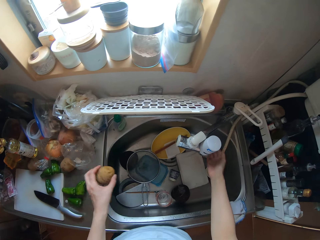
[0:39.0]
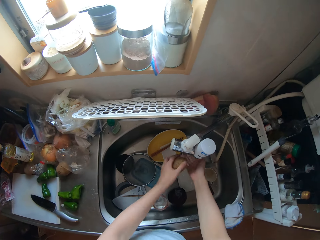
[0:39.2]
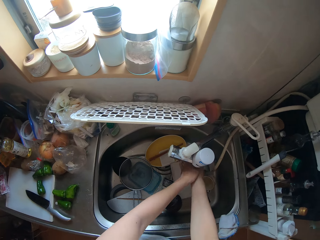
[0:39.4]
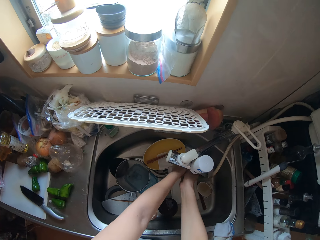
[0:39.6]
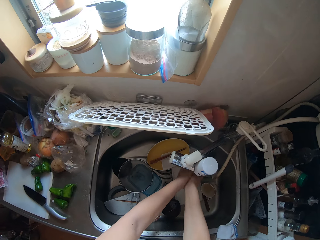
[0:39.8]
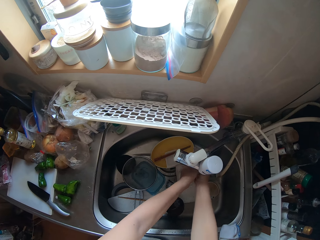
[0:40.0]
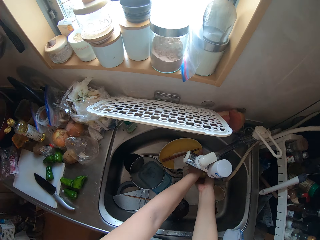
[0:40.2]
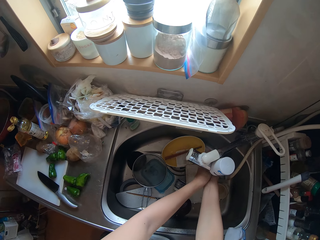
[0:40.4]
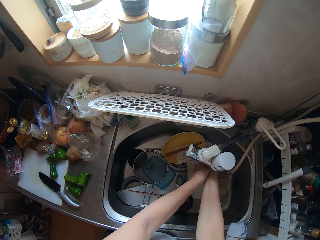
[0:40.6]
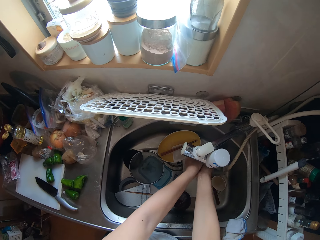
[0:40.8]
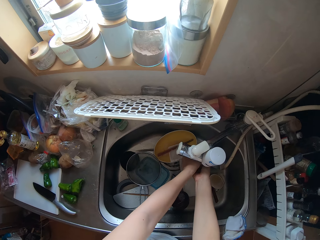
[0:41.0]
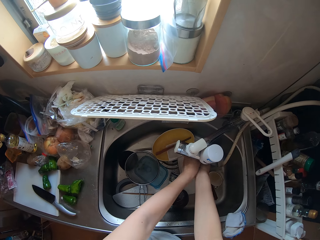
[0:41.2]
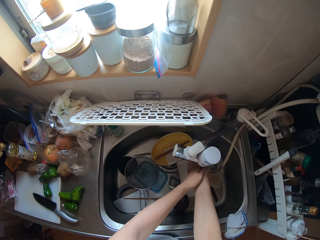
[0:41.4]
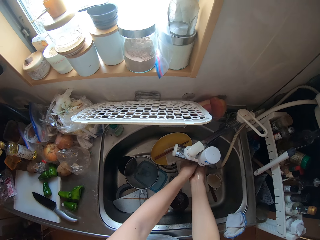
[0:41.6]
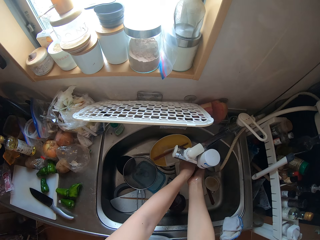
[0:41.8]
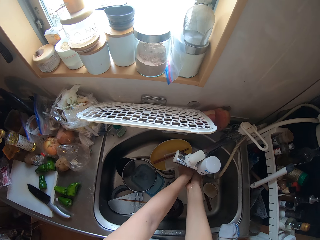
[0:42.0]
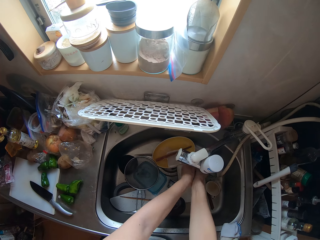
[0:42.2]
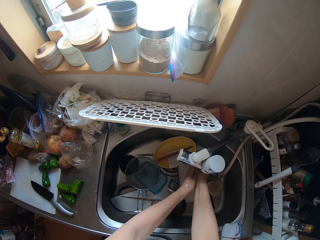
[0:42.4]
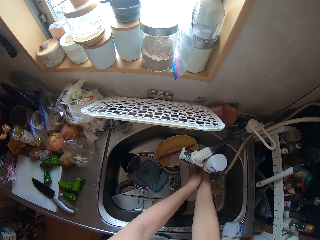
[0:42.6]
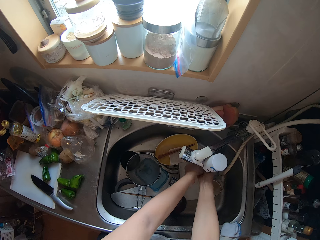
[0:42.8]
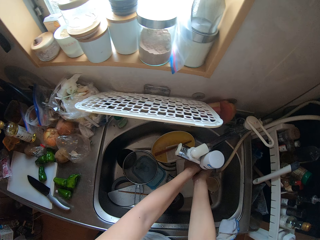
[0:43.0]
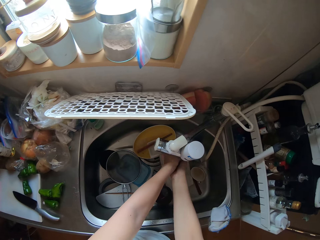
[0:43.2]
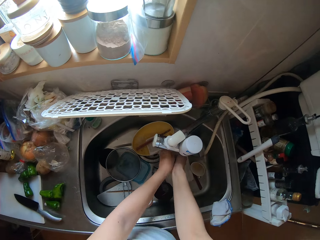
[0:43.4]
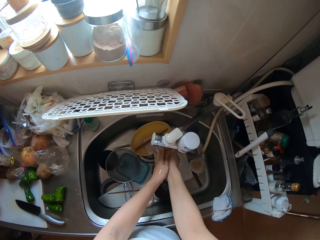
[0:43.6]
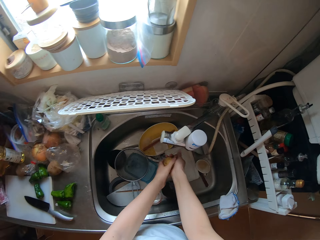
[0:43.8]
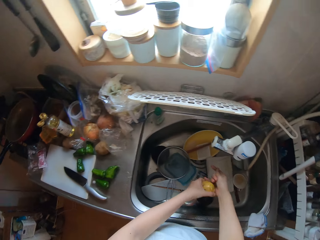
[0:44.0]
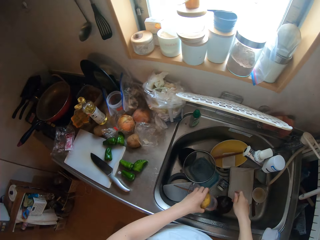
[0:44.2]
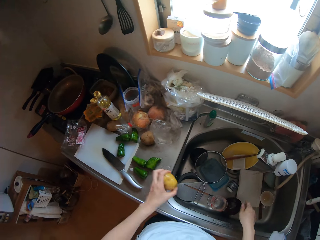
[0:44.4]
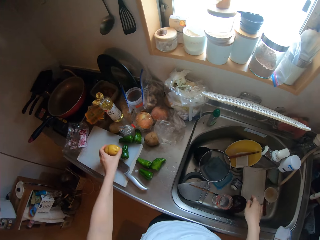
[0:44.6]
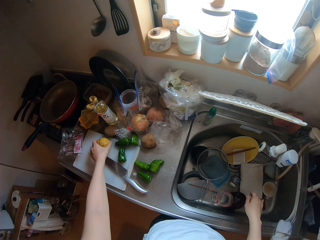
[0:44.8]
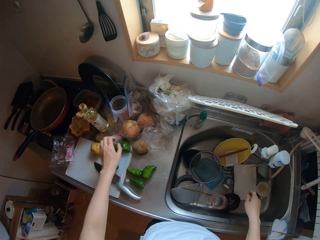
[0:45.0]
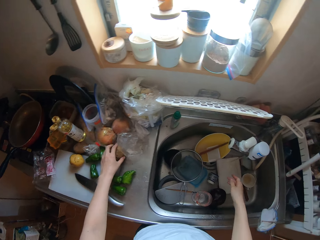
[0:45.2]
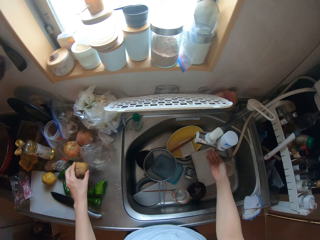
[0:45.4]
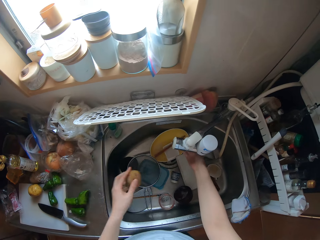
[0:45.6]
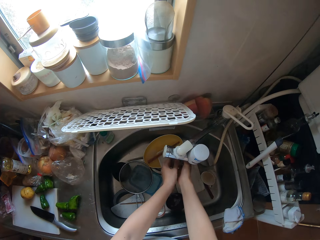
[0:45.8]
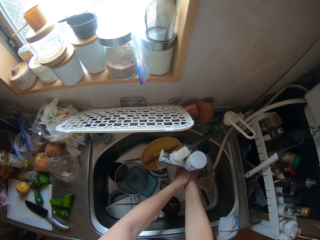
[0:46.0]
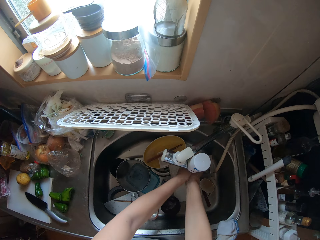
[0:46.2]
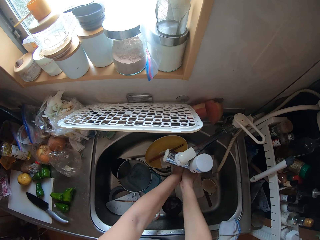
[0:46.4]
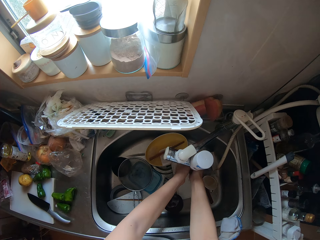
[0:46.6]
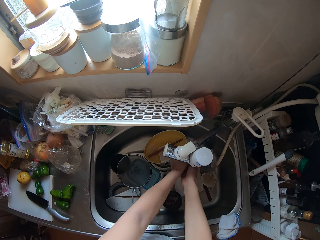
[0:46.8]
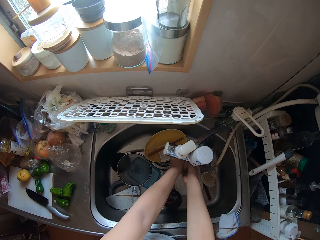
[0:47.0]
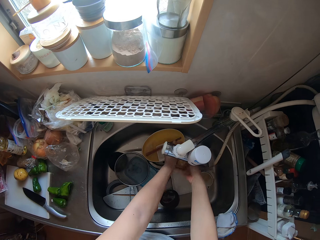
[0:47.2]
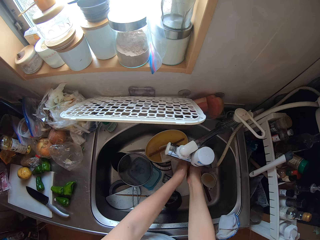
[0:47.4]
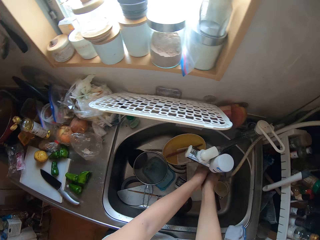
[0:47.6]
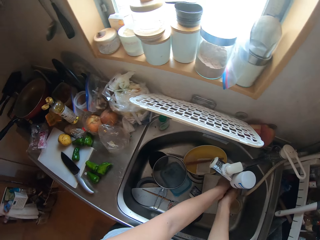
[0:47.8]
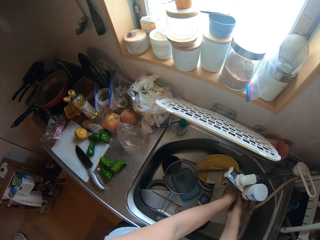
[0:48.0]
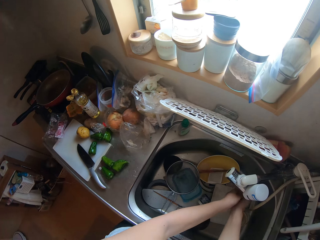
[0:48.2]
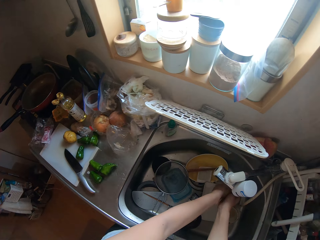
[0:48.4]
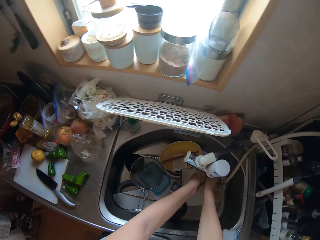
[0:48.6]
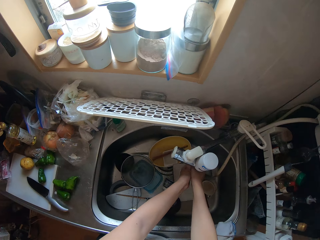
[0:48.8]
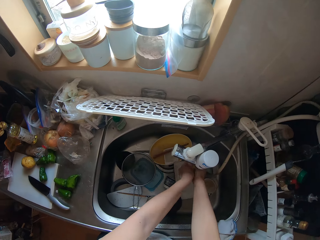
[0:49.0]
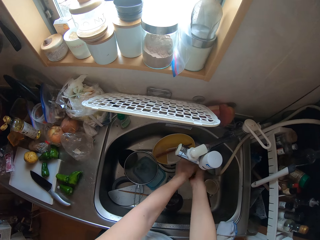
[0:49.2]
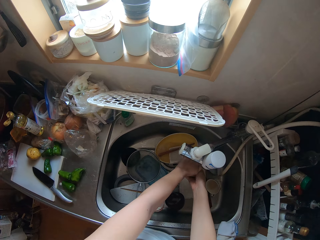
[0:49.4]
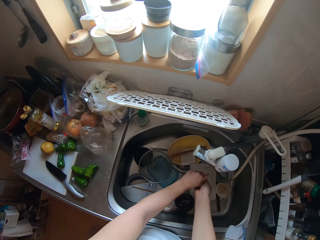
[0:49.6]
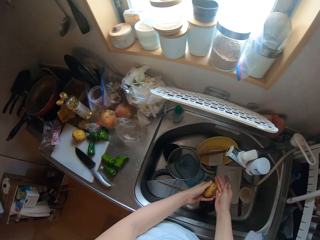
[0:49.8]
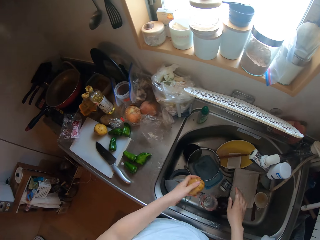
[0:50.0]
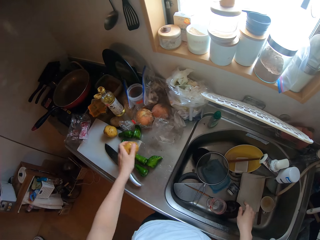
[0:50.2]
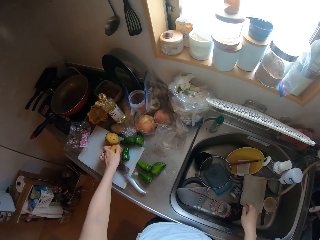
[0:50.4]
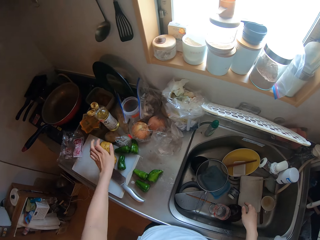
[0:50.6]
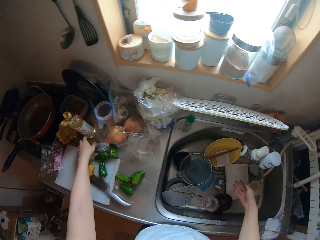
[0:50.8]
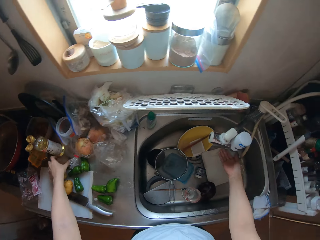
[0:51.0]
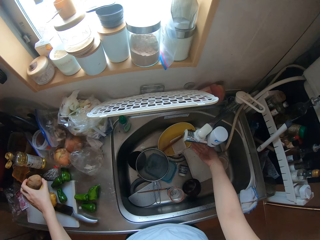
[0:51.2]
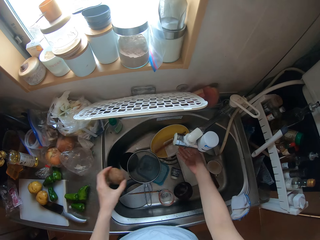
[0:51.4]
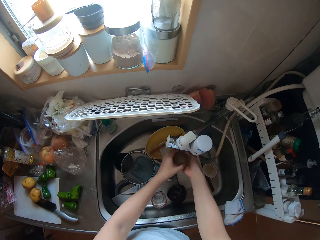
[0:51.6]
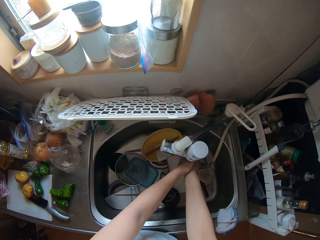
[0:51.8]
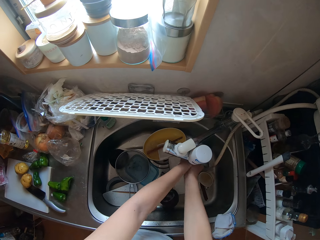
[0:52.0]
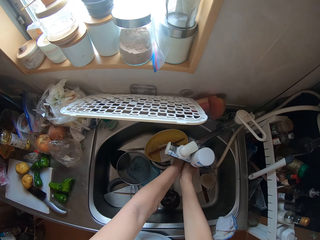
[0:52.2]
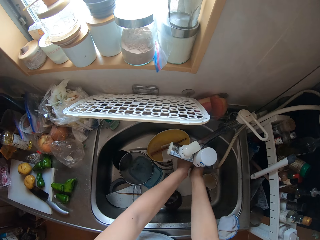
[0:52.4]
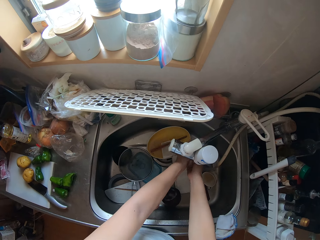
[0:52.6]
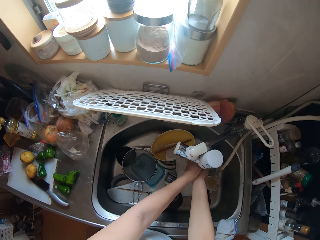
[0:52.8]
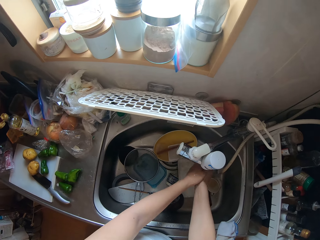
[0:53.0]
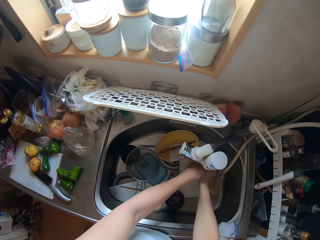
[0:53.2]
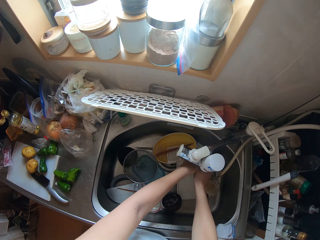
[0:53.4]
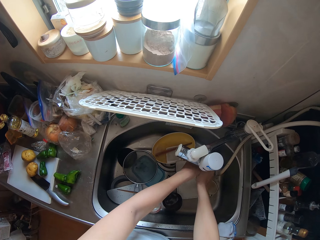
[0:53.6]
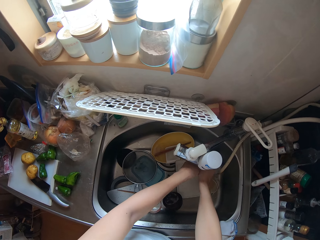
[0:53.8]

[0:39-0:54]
The camera wearer picks up a potato on the countertop with her left hand. She rinses the potato in the sink under running water. She puts the potato on the chopping board with her left hand. She picks up a potato on the countertop with her left hand. She rinses the potato in the sink under running water. She puts the potato on the chopping board with her left hand. She picks up a potato on the countertop with her left hand. She rinses the potato in the sink under running water.

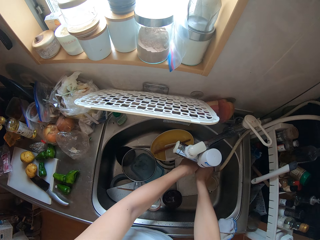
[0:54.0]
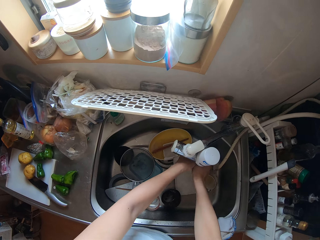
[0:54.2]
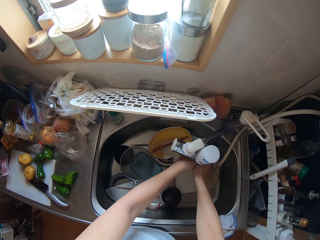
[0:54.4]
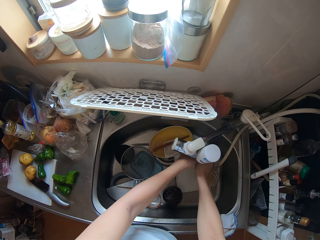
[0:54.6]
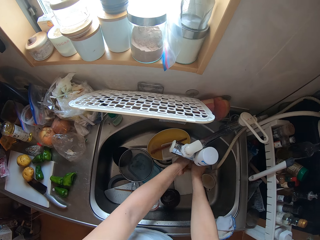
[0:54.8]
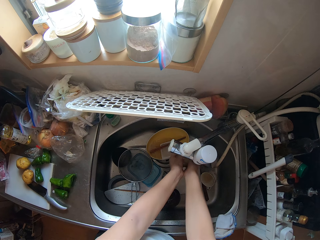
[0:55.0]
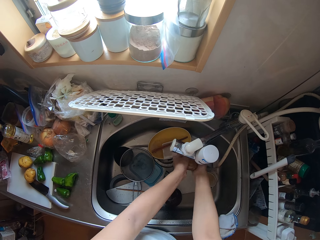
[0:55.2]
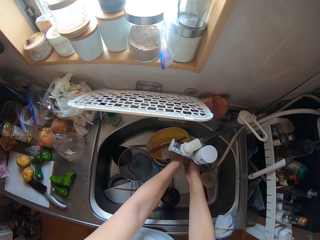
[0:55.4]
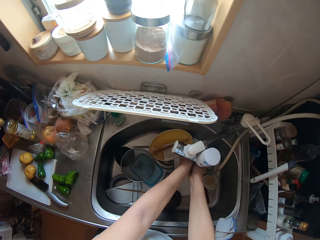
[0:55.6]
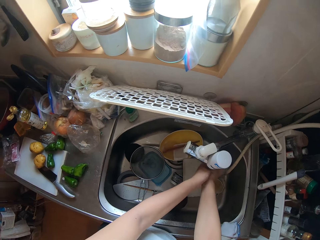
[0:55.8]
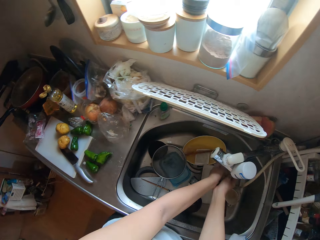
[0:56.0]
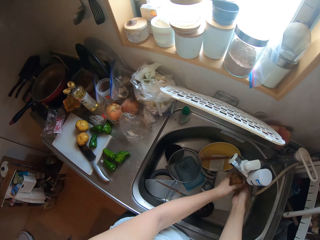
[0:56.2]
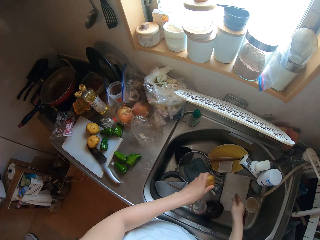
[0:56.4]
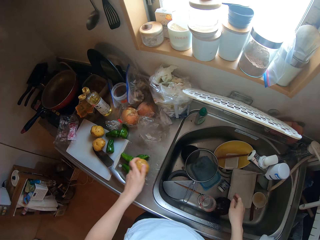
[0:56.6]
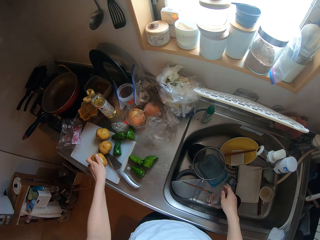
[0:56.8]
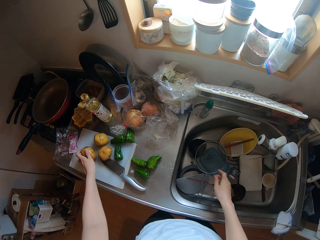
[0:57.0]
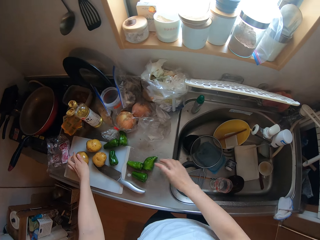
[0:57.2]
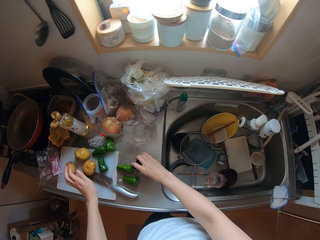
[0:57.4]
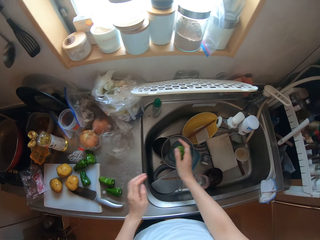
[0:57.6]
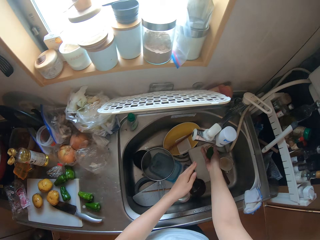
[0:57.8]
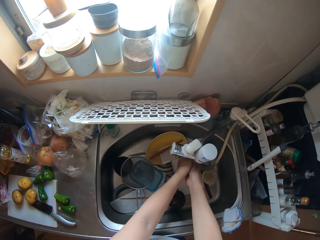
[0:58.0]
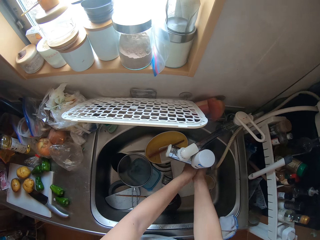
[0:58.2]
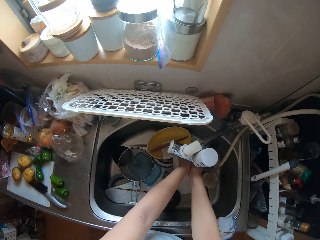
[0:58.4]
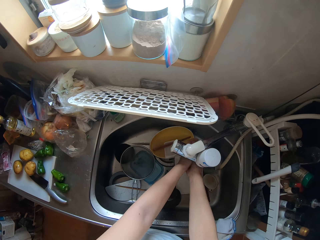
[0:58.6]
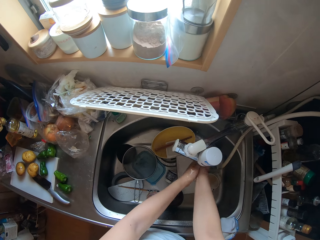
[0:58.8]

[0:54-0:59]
The camera wearer puts the potato on the chopping board with her left hand. She picks up a green pepper on the countertop with her right hand. She rinses the green pepper in the sink under running water.
